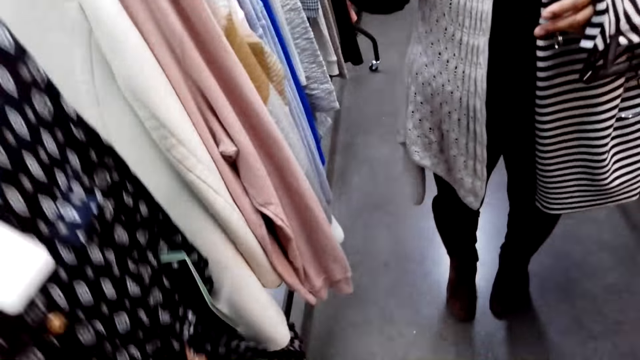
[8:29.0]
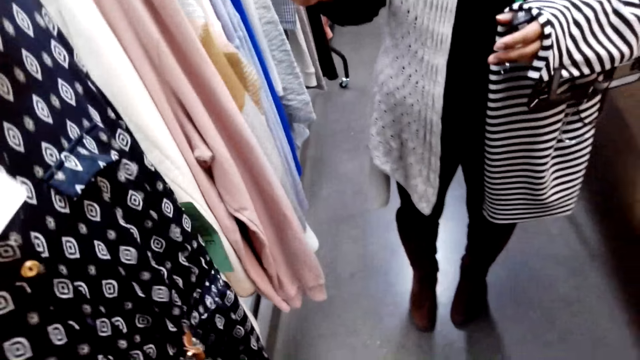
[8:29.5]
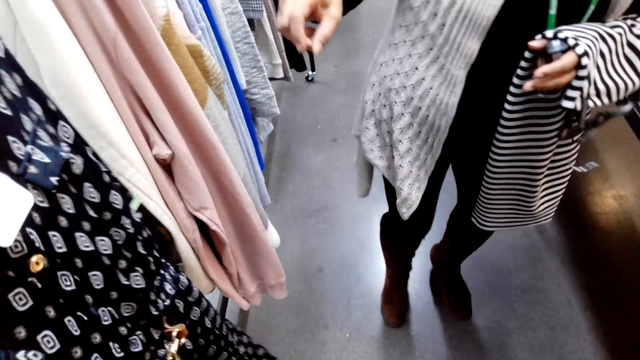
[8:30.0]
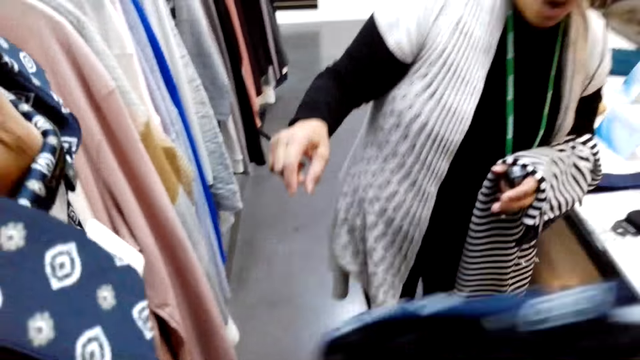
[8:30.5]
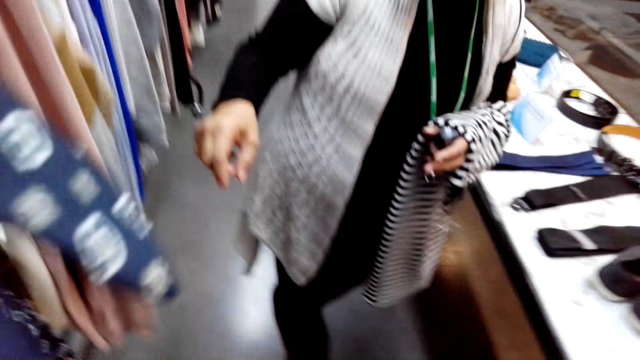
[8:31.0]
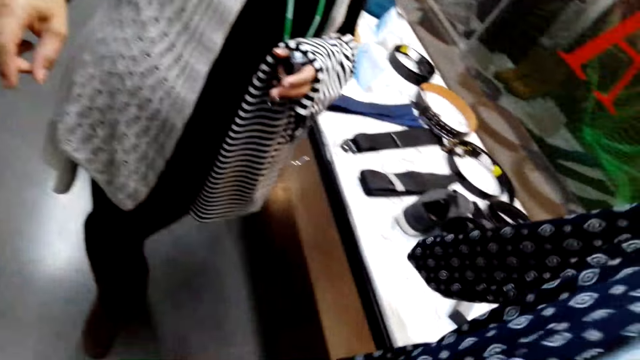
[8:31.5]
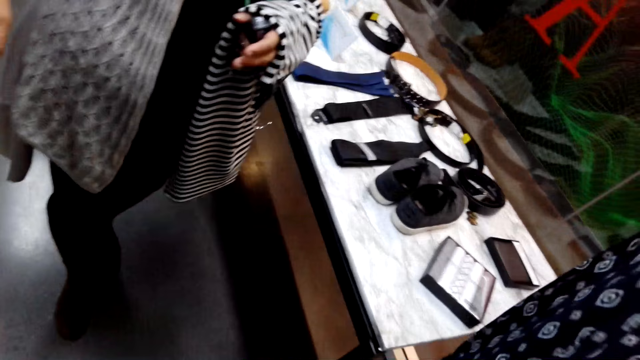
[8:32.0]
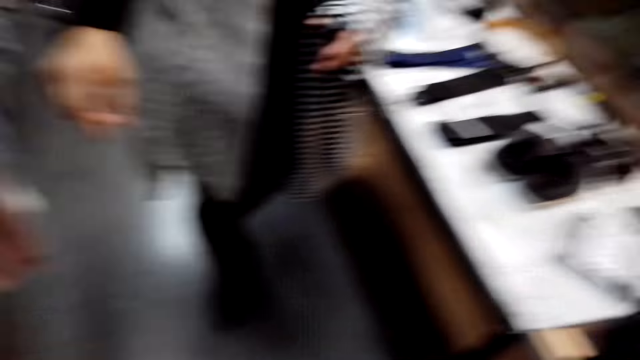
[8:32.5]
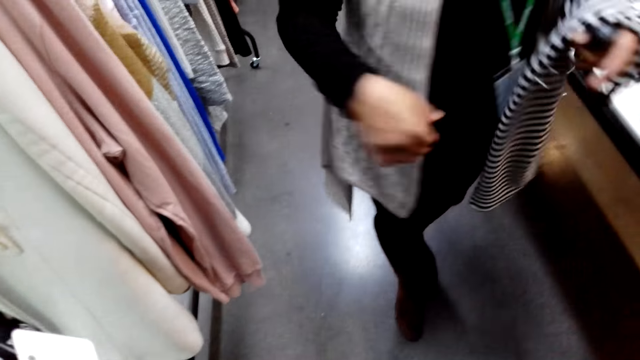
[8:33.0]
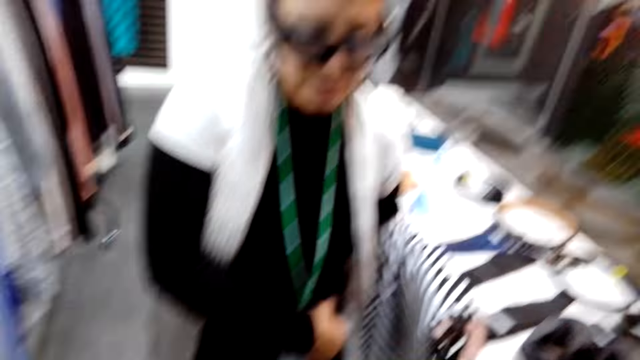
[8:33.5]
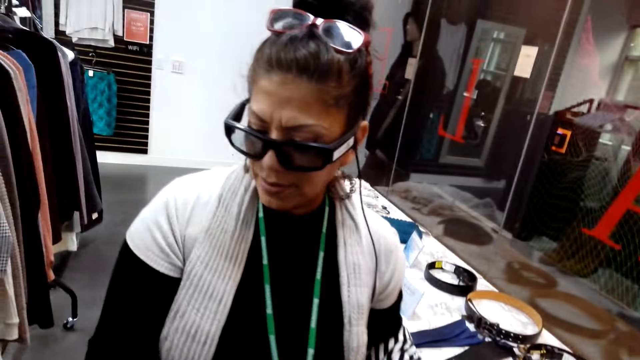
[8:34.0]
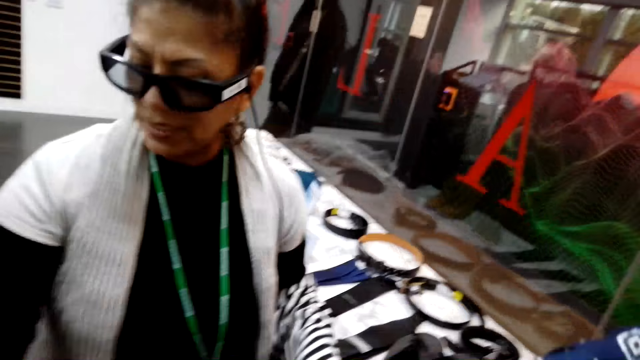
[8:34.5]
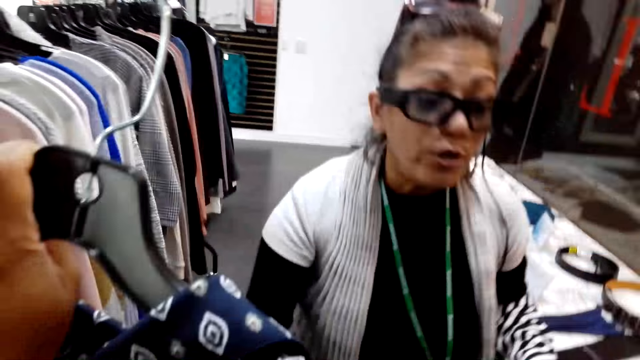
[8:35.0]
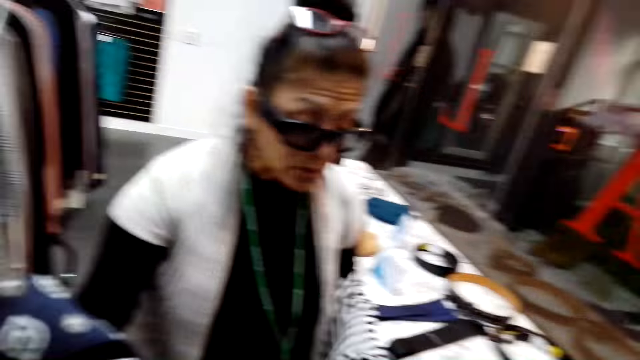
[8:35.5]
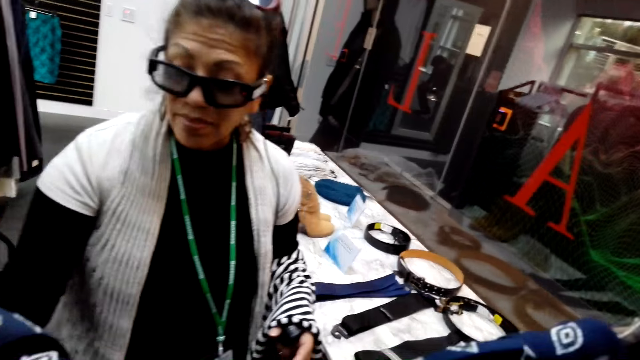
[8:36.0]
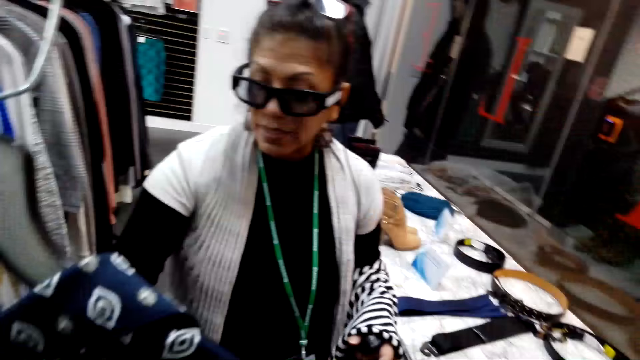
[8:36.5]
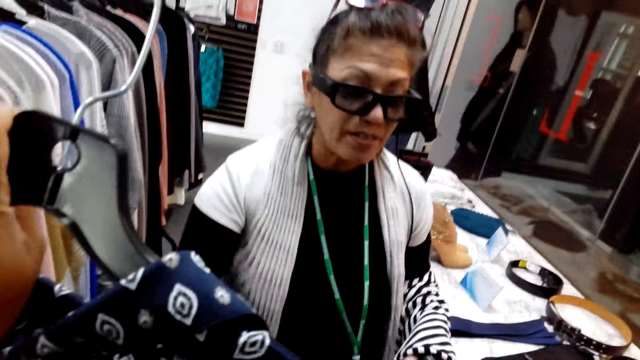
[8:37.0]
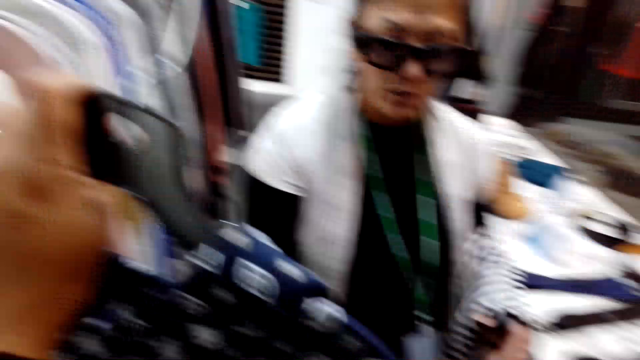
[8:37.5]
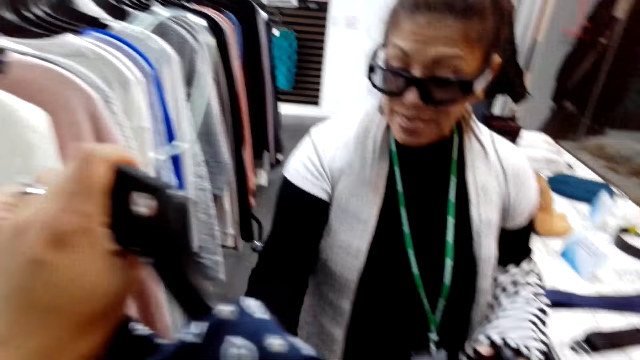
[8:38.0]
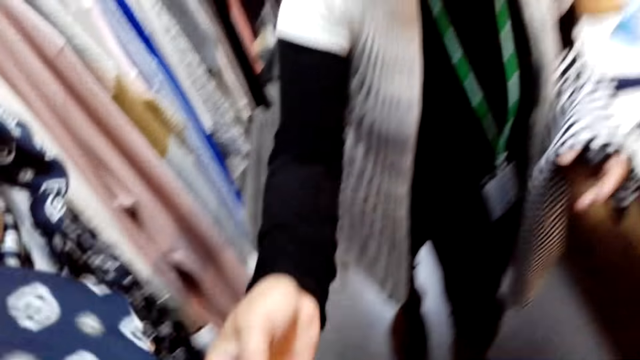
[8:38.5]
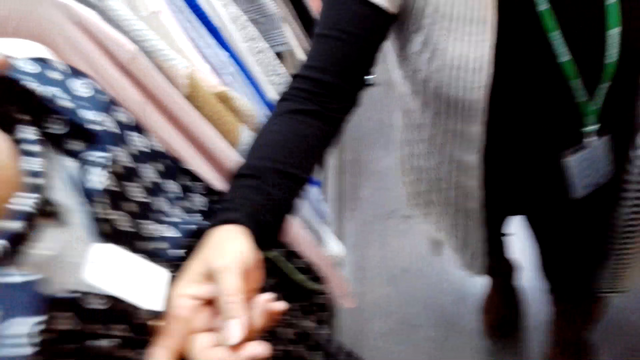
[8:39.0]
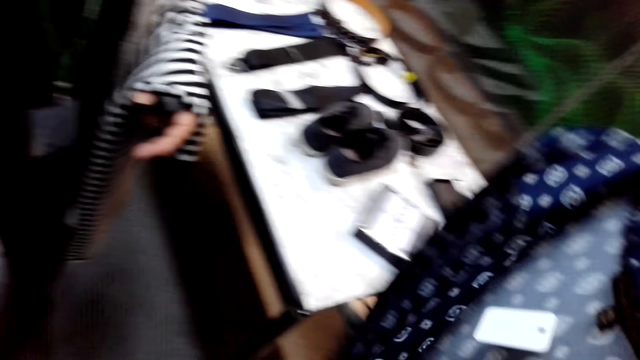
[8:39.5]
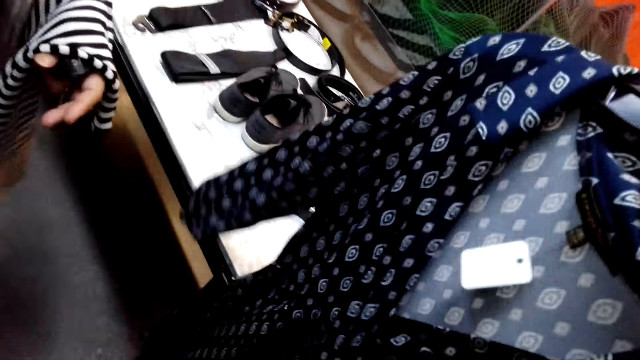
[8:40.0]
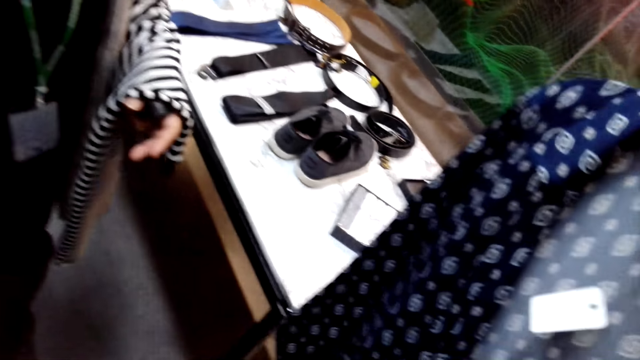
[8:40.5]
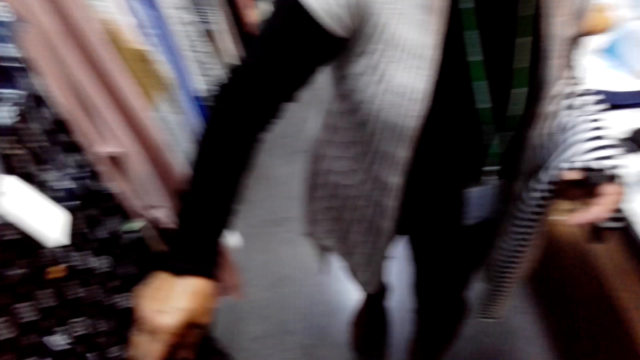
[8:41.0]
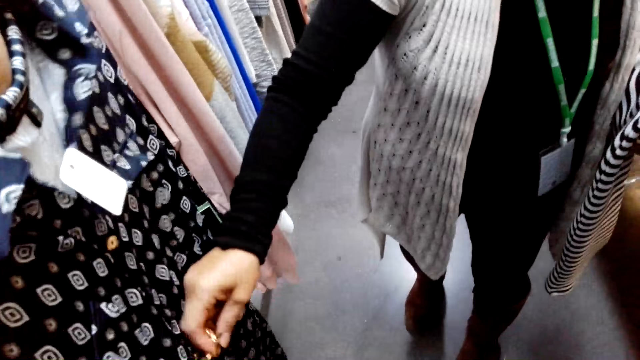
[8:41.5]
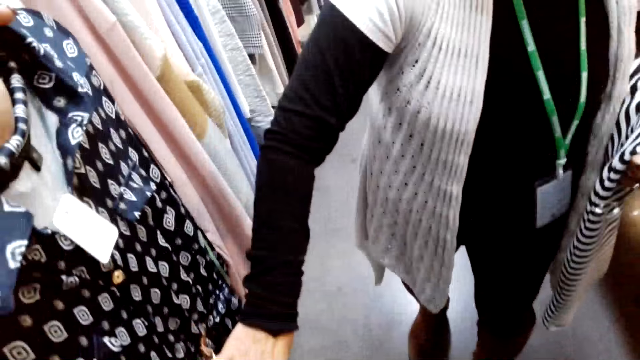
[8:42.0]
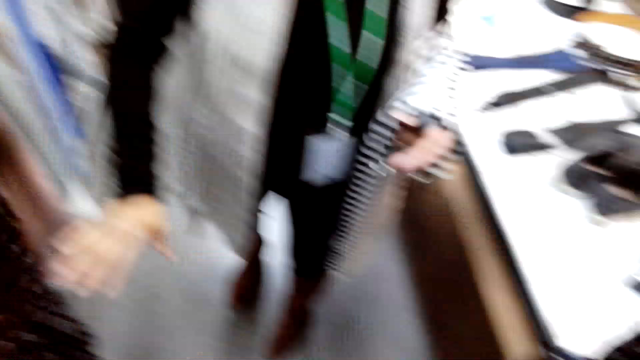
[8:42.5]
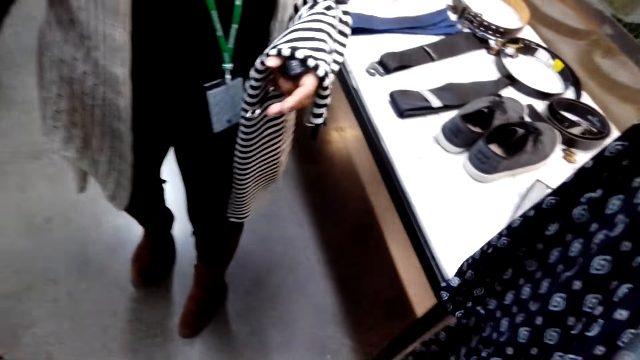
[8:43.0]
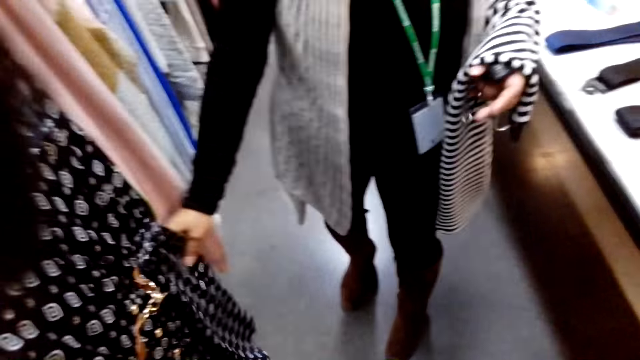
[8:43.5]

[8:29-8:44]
The camera wearer turns to the side. A man holds a cloth. The camera wearer turns to the side. A woman examines the dresses. The man turns to the side. The camera wearer holds cloths on hangers. They hold cloths on hangers again. They turn to the side, hold cloths on hangers, and turn to the side.

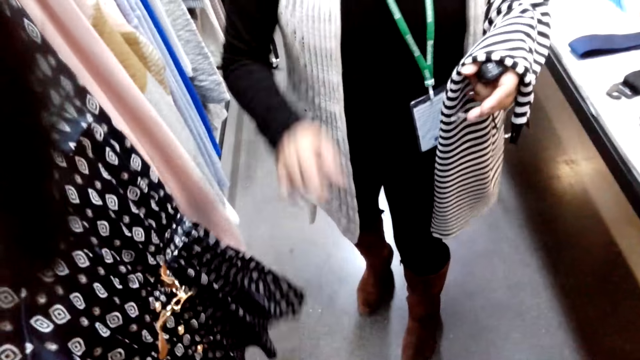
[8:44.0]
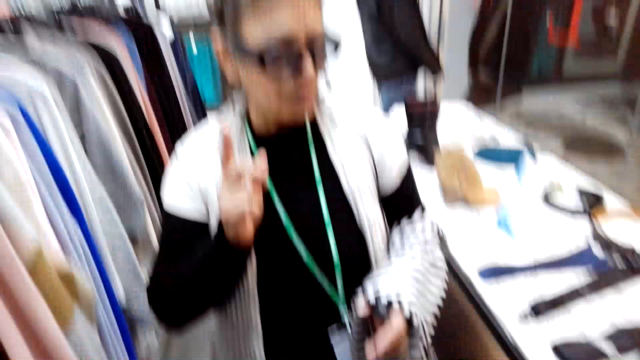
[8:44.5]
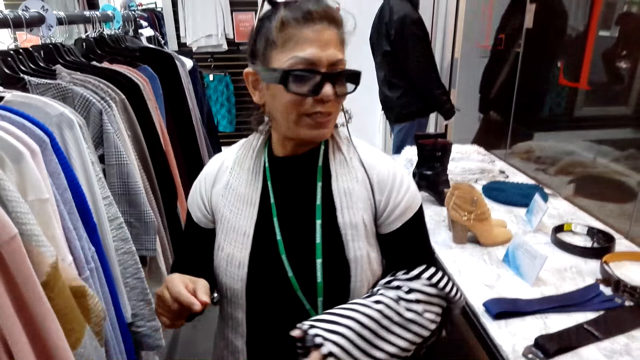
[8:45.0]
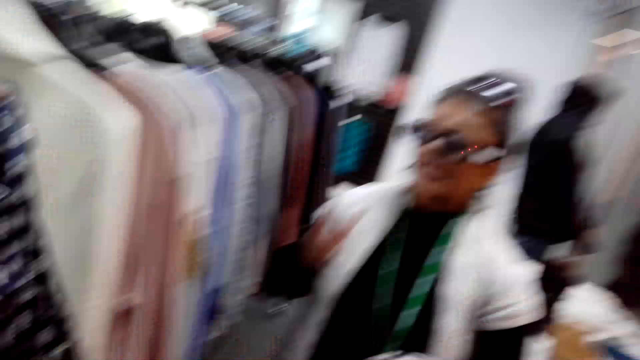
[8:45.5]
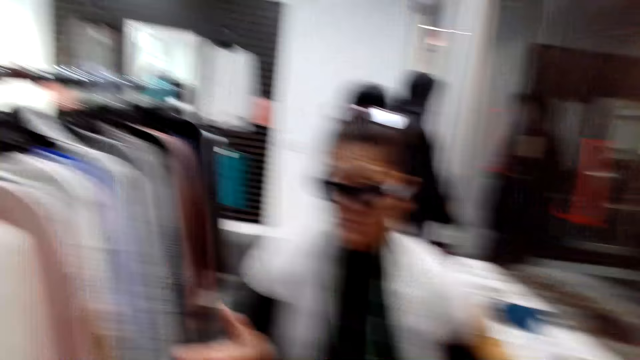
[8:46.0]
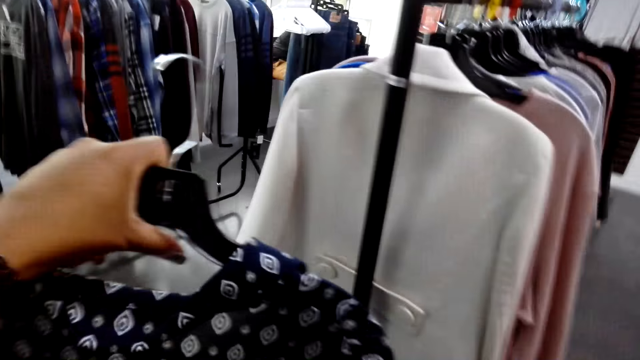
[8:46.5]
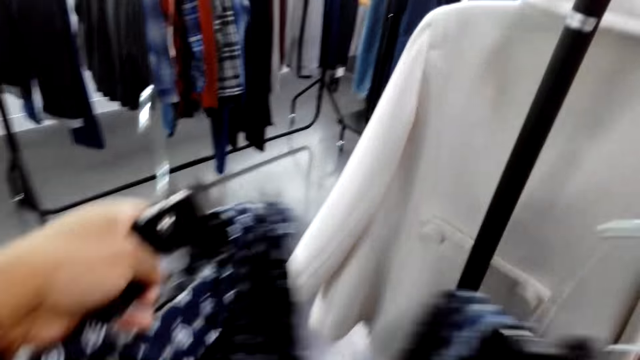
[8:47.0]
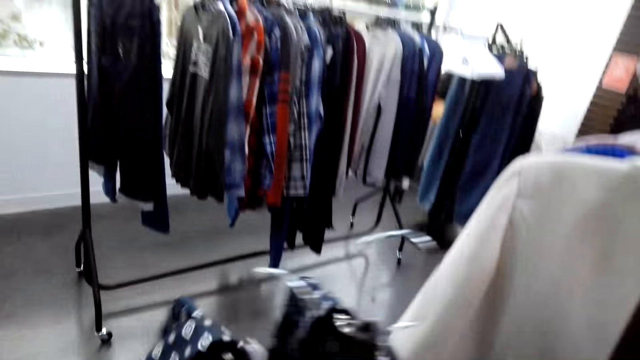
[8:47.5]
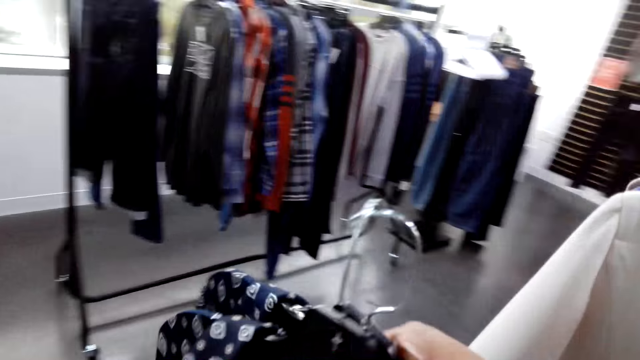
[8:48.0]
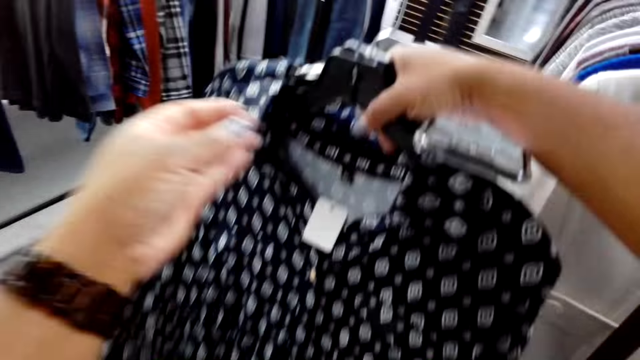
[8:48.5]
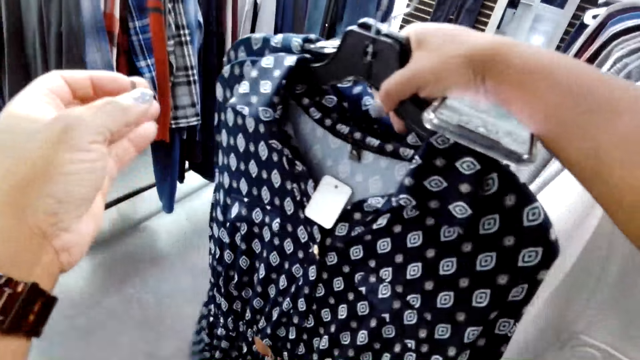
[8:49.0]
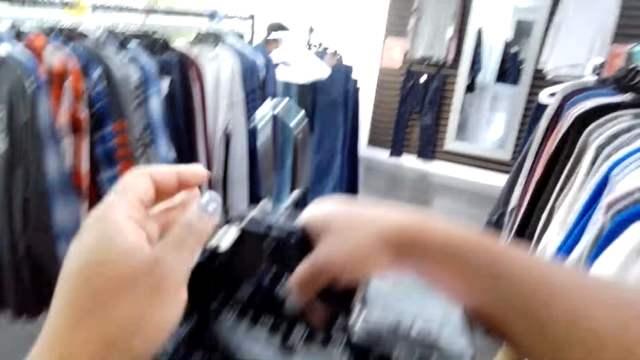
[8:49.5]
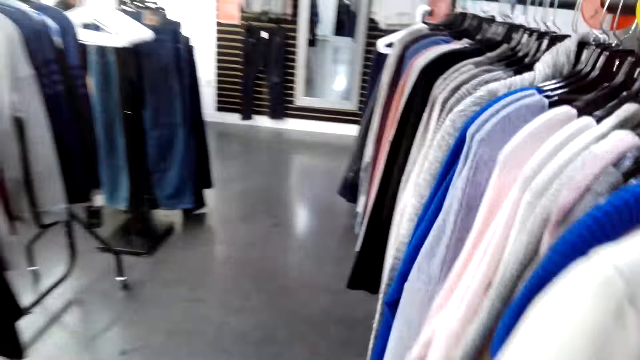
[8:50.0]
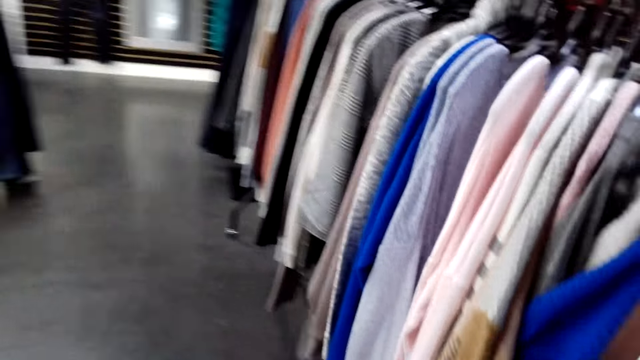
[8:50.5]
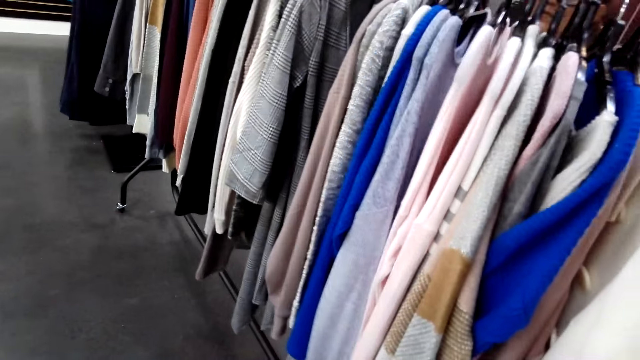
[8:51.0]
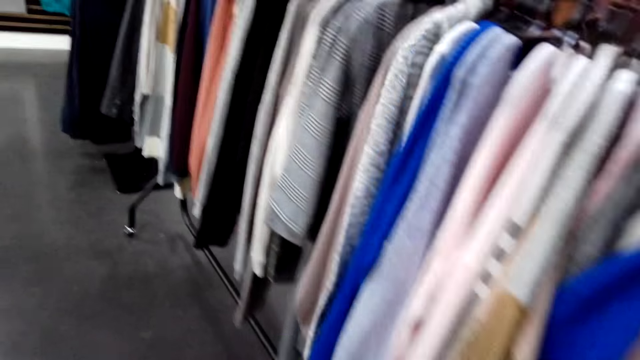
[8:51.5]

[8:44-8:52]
A man holds a cloth. The camera wearer turns to the side, holds cloths on hangers, and walks around.
